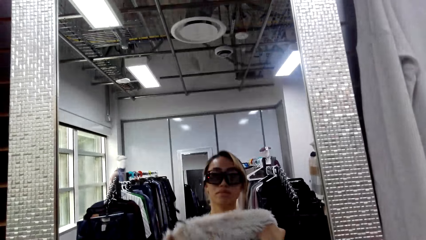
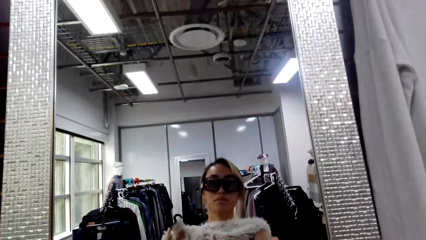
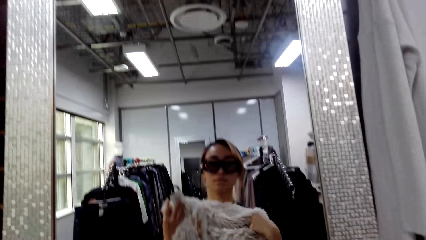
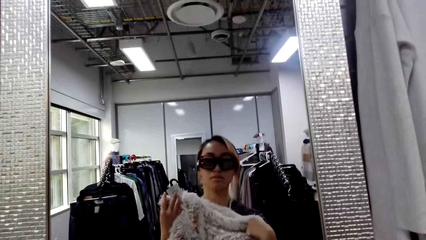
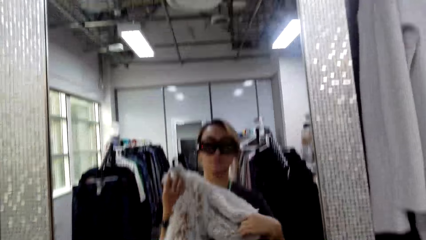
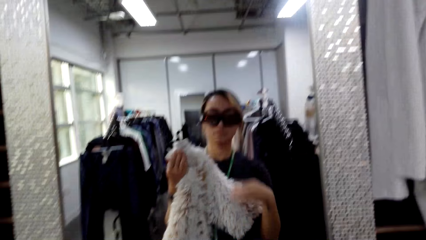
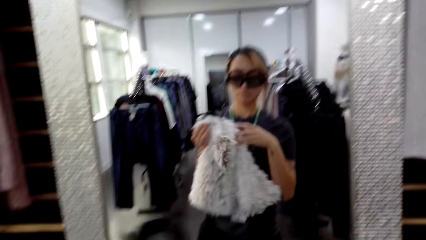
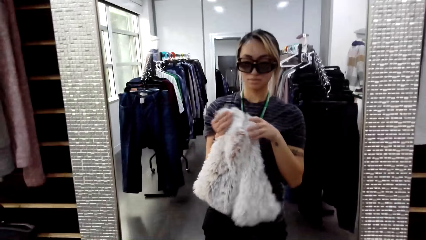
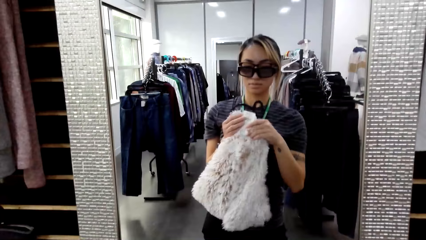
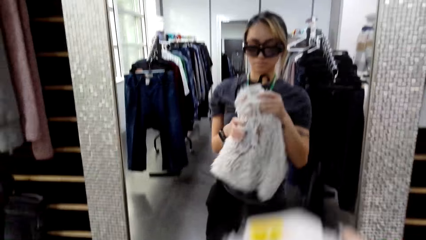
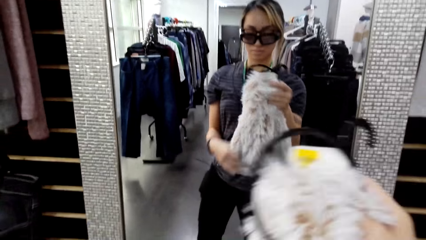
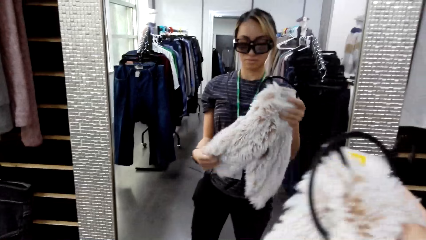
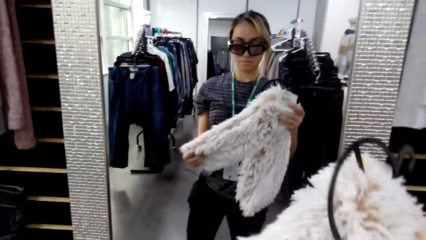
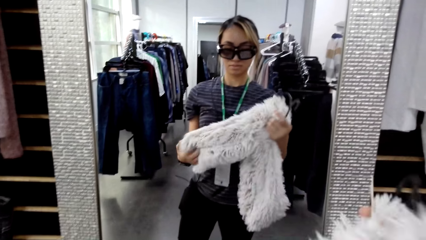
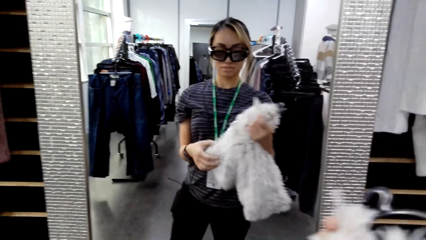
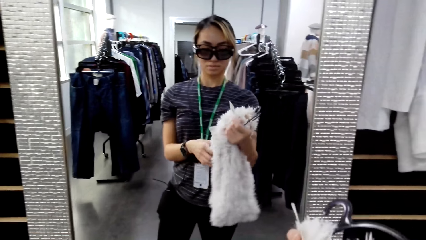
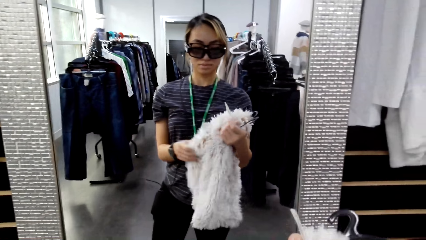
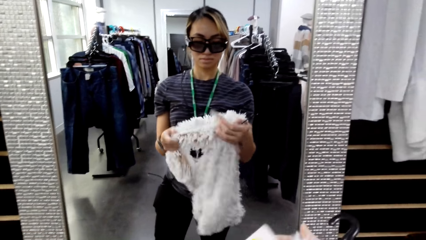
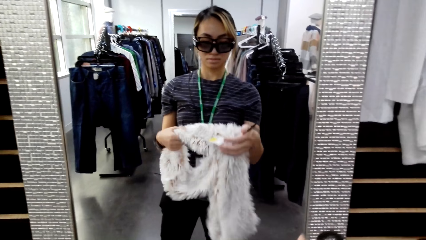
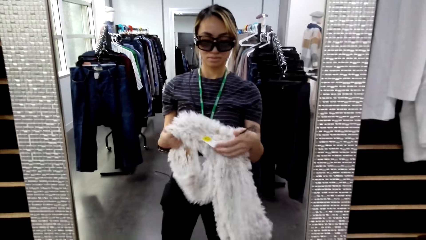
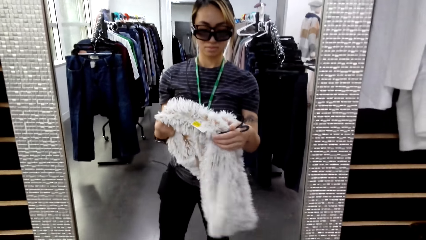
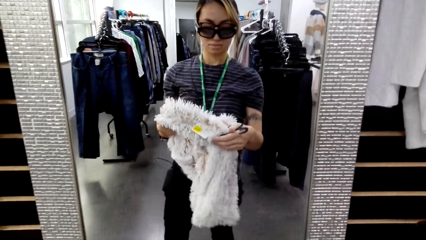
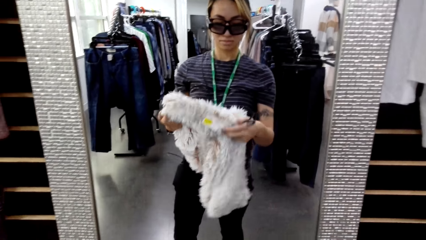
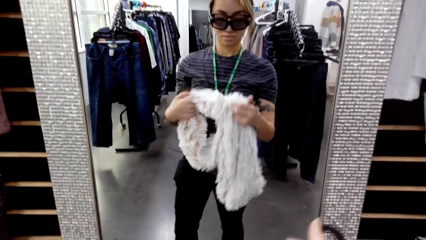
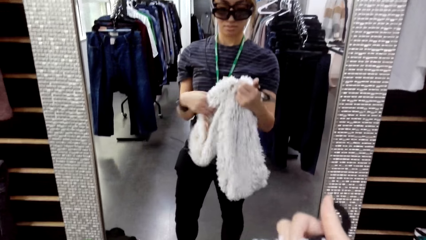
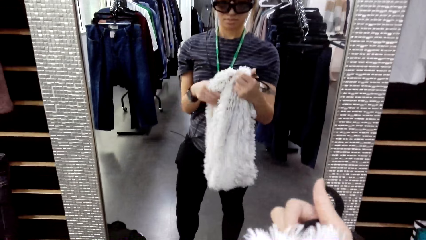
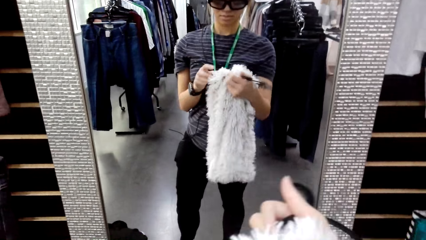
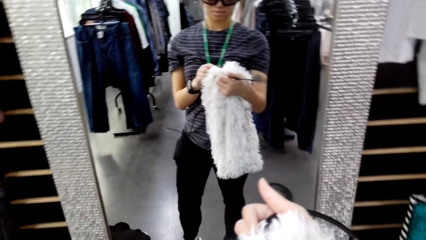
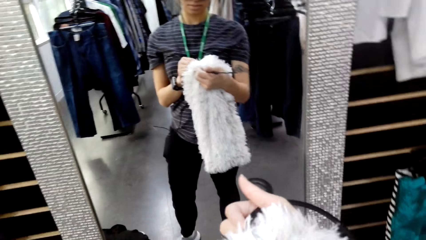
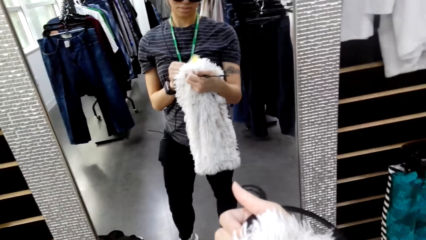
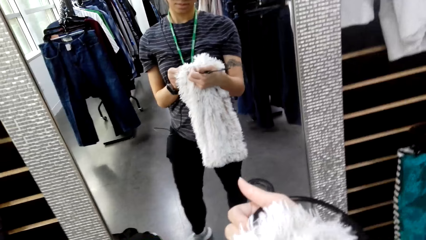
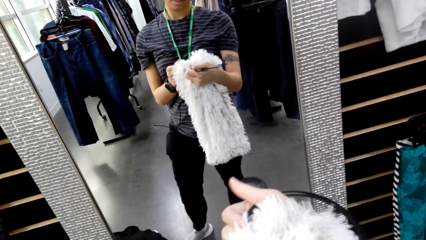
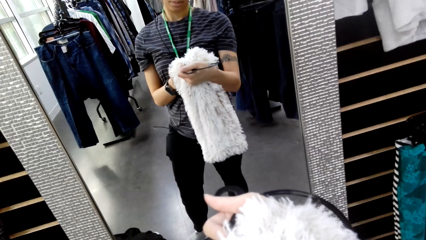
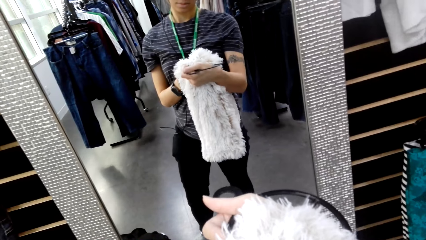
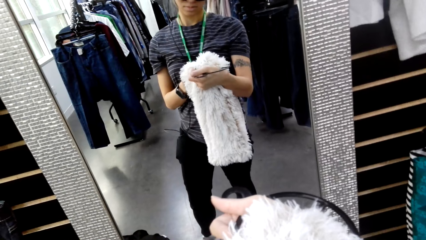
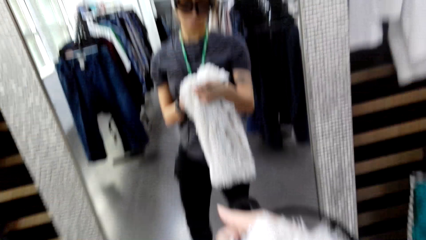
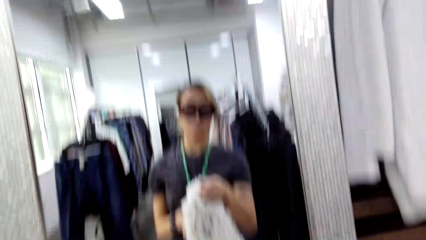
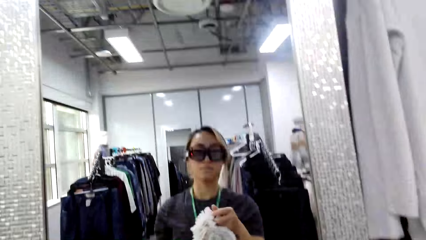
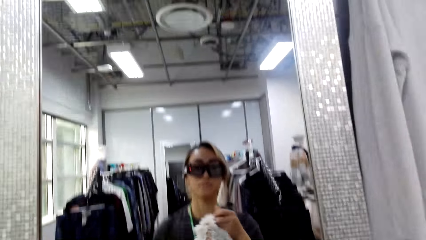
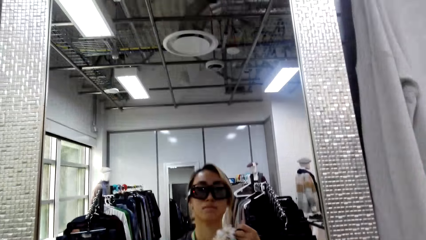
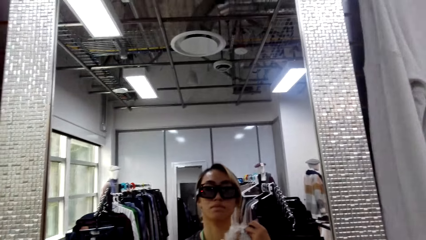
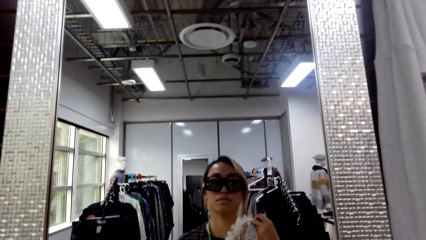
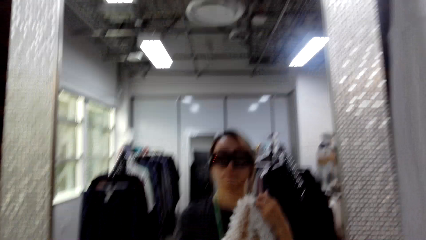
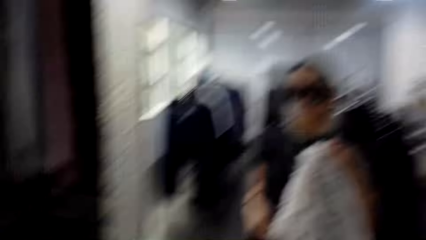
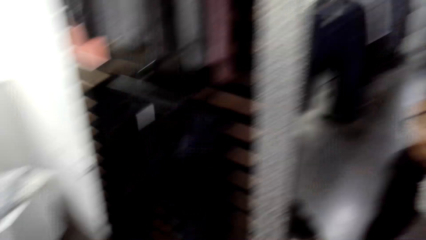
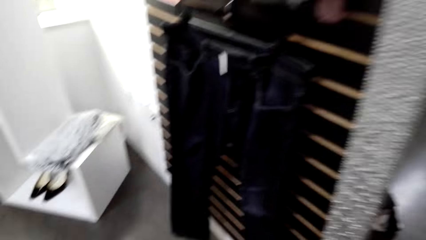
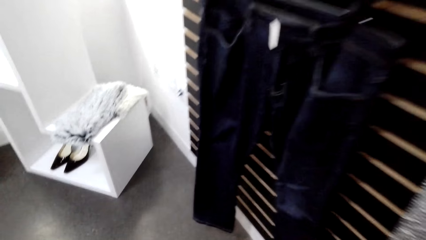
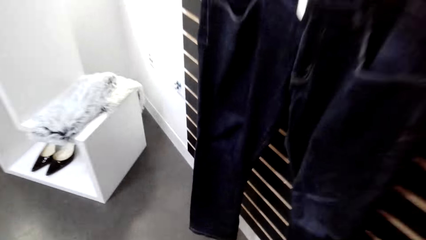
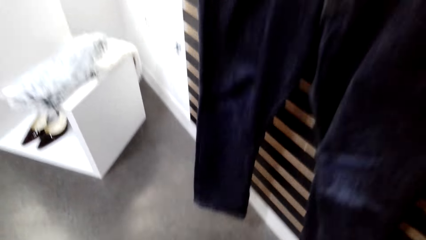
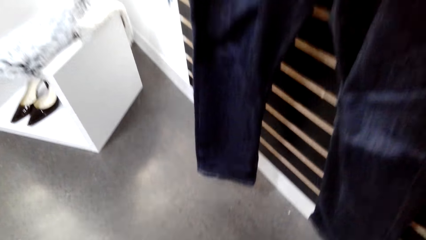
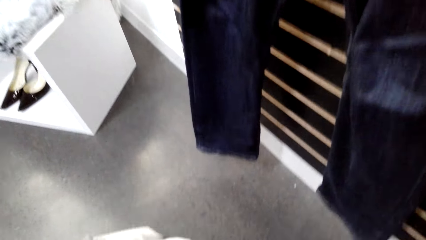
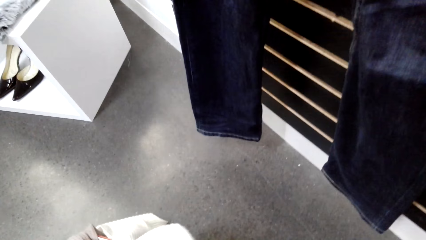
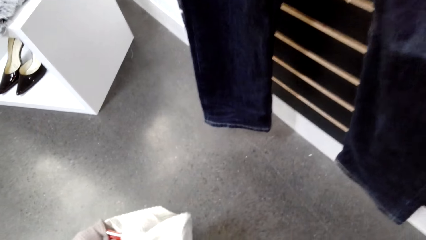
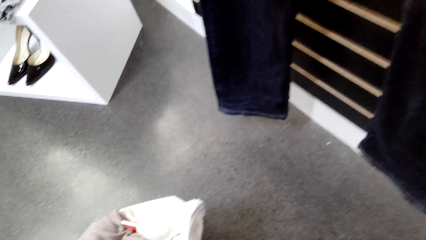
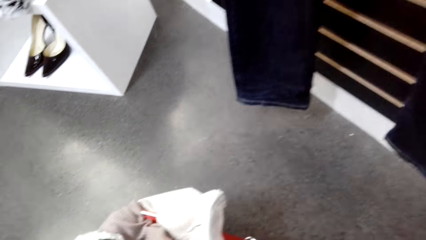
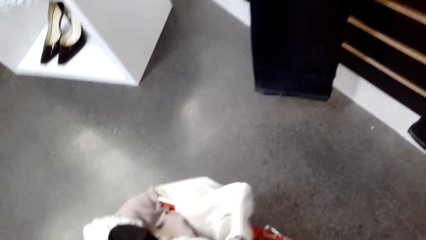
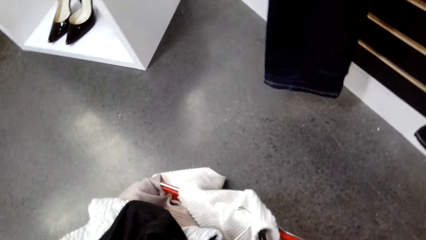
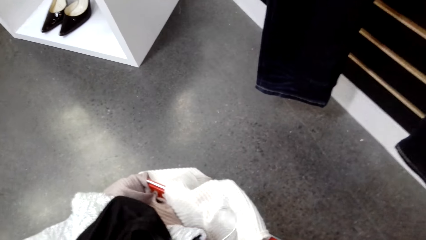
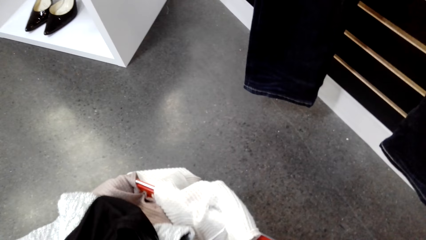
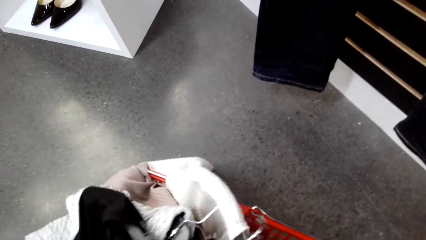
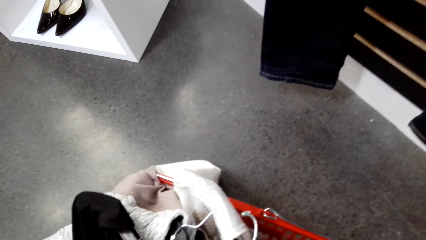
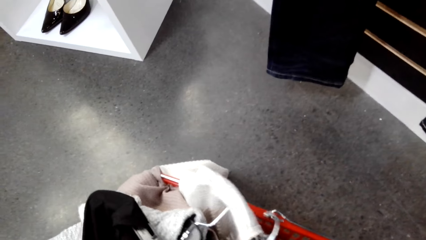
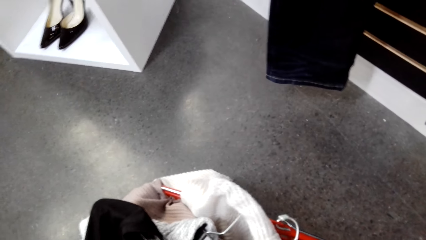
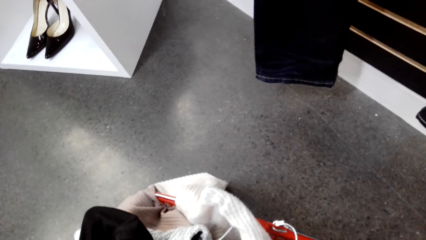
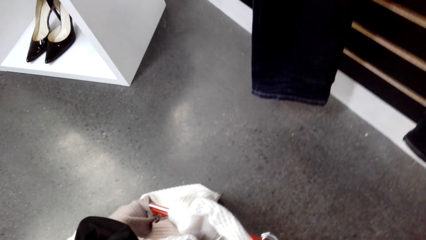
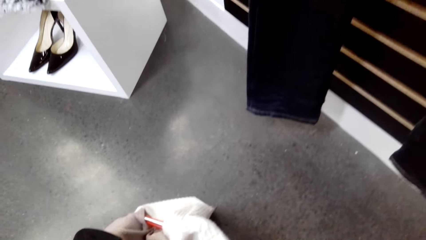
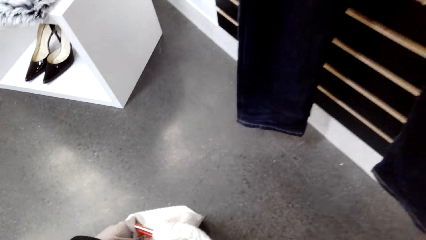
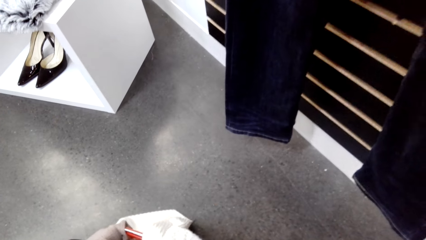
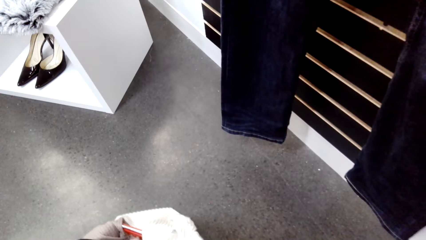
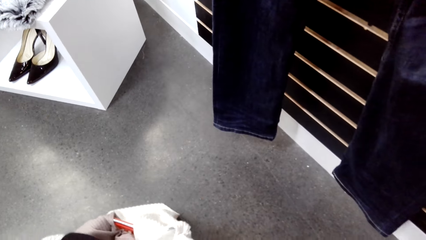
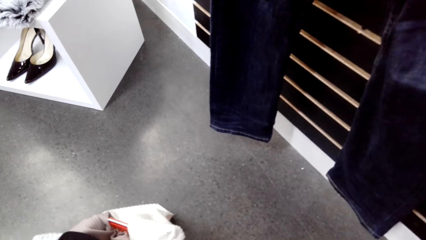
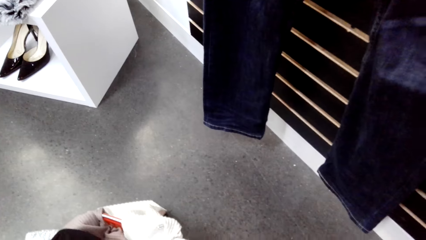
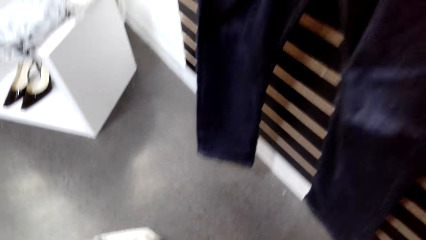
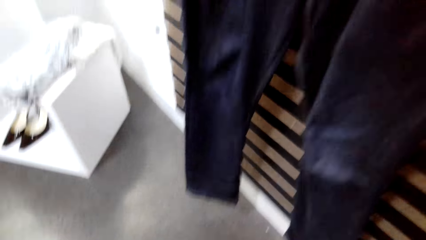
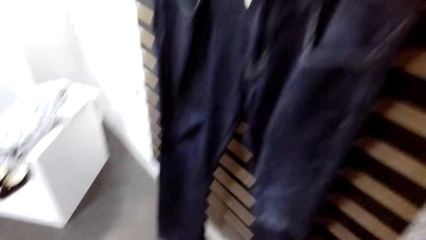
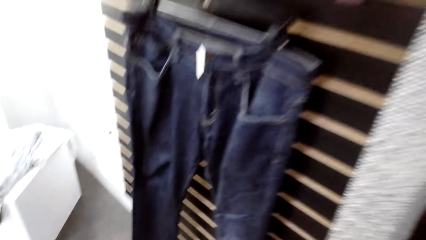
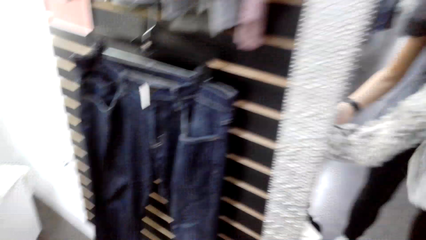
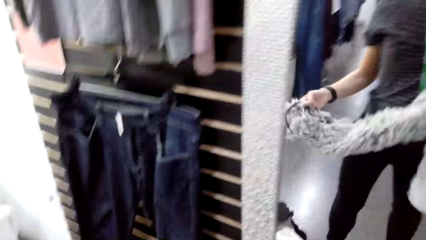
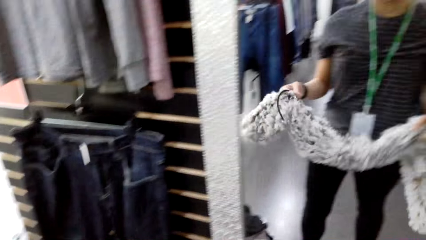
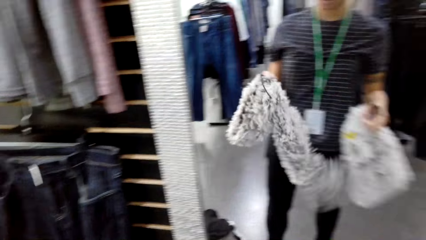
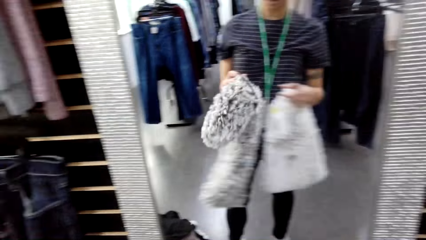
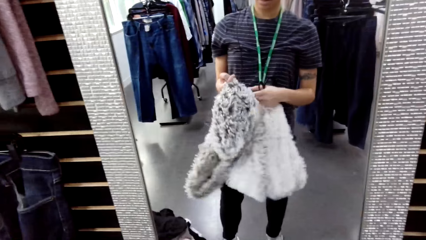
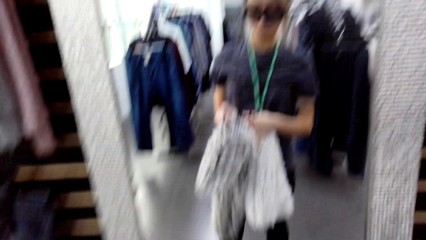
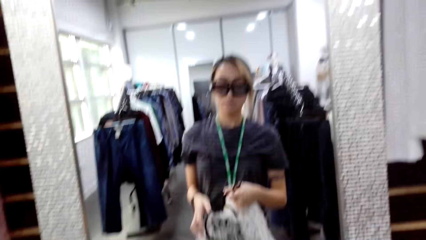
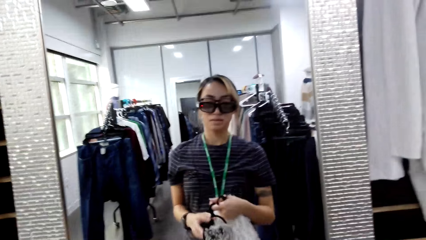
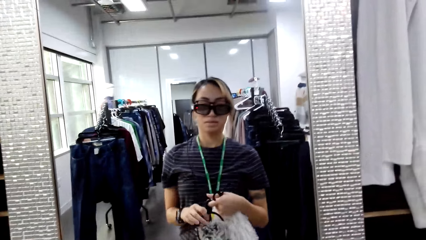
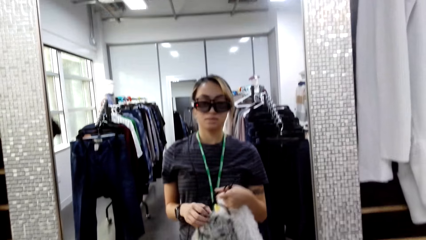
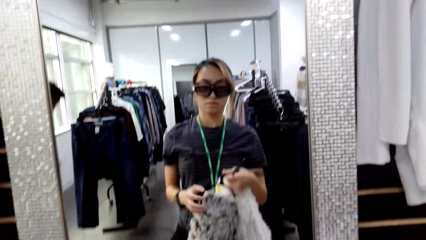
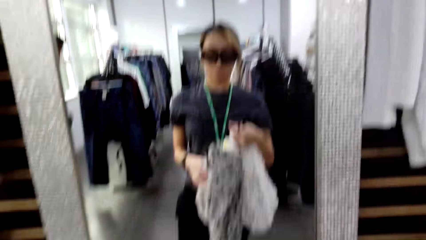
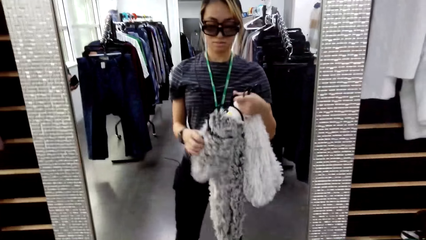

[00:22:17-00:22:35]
The camera wearer touches the scarf. They look at the scarf. They look at the label on the scarf. They bend. They pick up a scarf.
